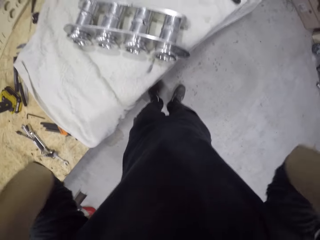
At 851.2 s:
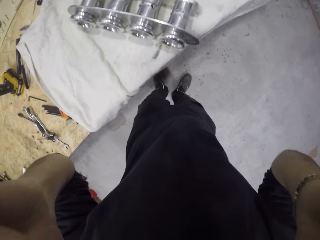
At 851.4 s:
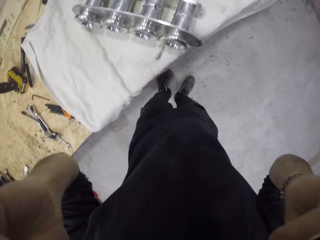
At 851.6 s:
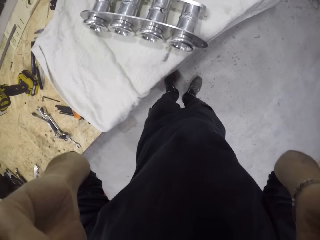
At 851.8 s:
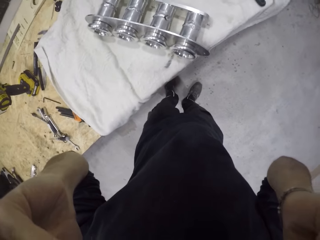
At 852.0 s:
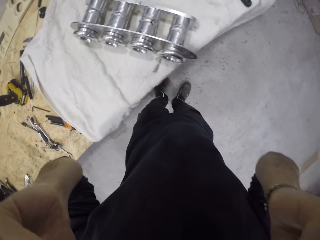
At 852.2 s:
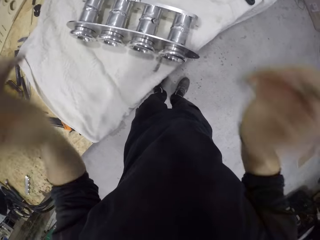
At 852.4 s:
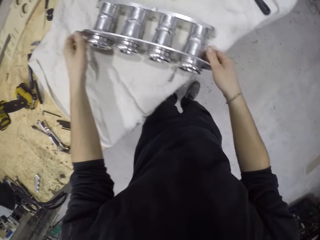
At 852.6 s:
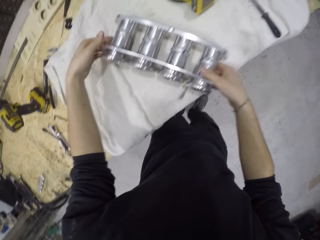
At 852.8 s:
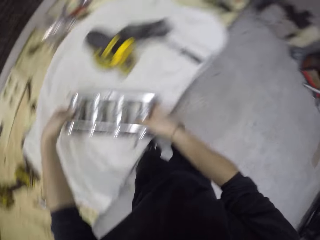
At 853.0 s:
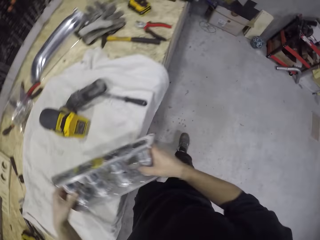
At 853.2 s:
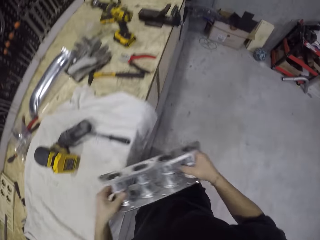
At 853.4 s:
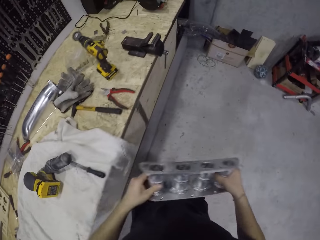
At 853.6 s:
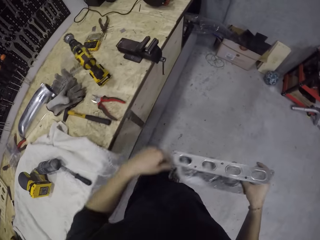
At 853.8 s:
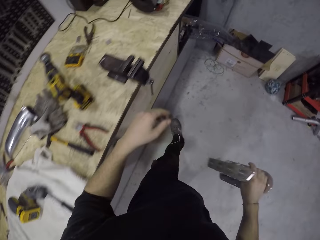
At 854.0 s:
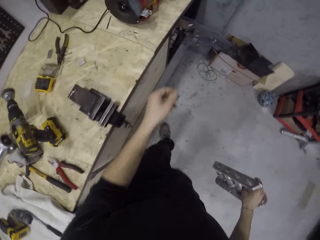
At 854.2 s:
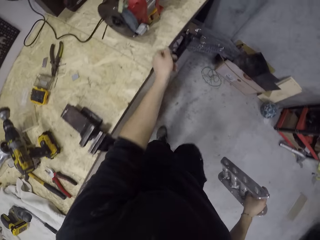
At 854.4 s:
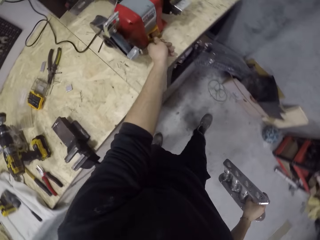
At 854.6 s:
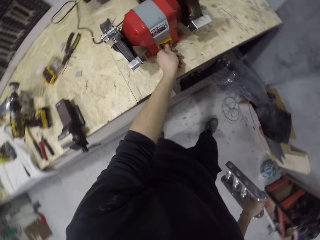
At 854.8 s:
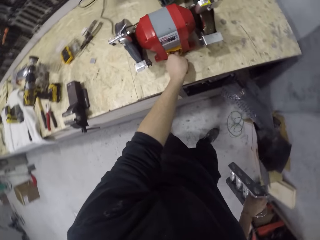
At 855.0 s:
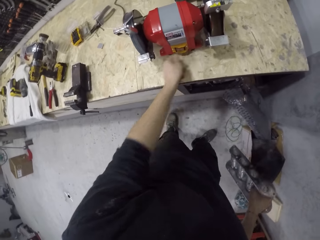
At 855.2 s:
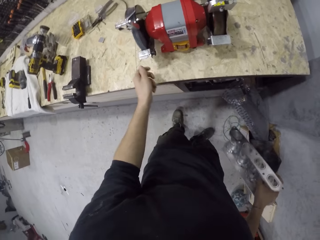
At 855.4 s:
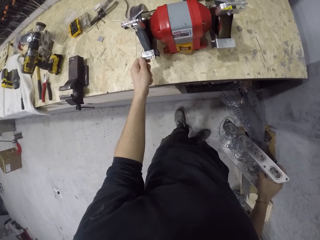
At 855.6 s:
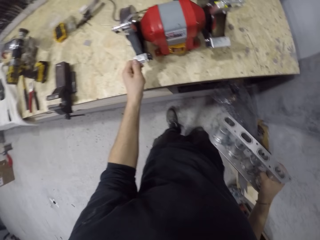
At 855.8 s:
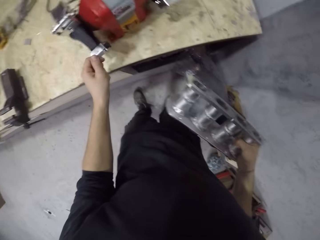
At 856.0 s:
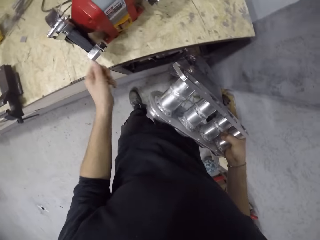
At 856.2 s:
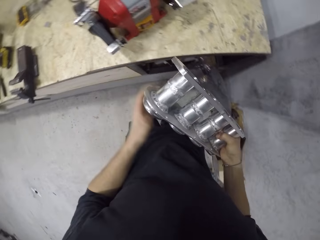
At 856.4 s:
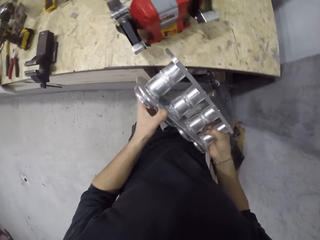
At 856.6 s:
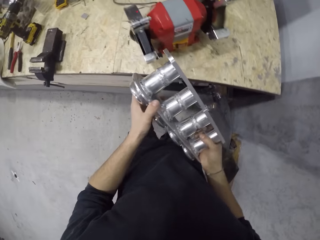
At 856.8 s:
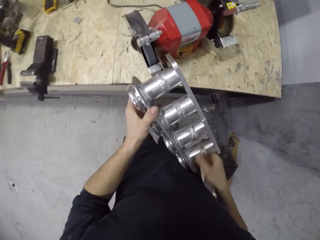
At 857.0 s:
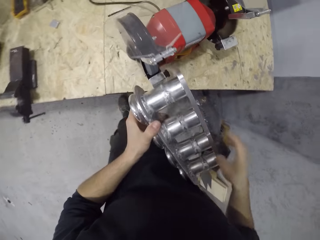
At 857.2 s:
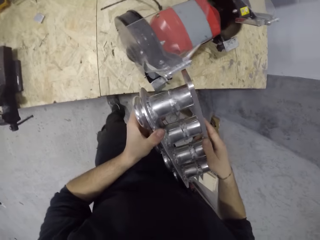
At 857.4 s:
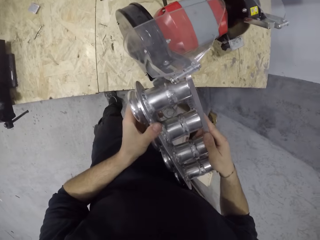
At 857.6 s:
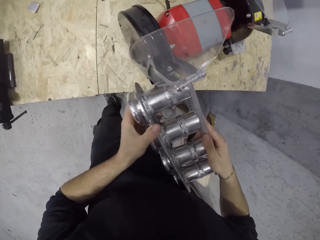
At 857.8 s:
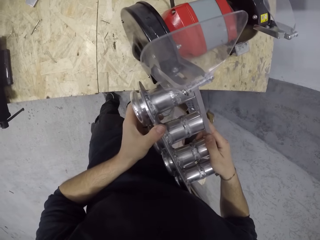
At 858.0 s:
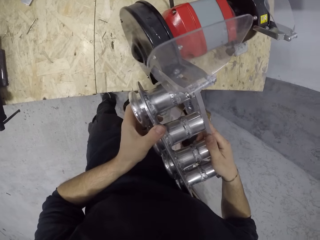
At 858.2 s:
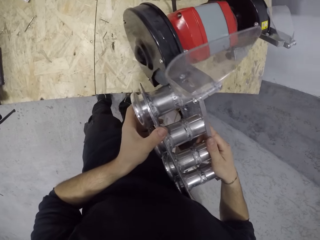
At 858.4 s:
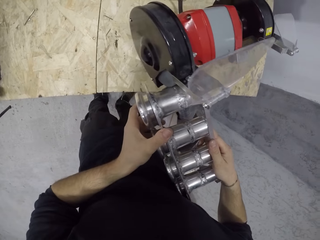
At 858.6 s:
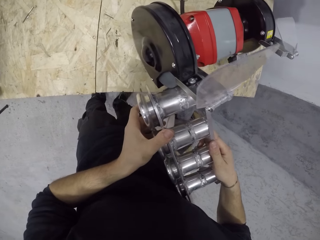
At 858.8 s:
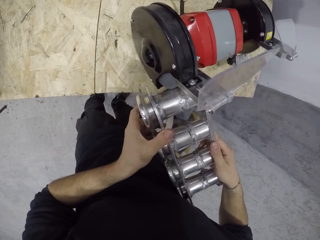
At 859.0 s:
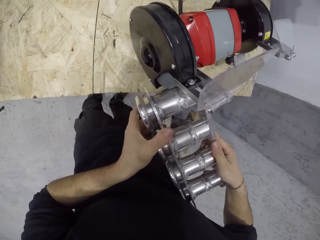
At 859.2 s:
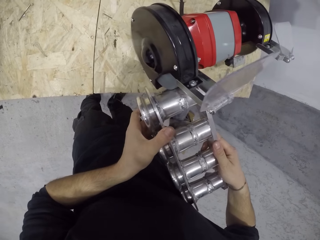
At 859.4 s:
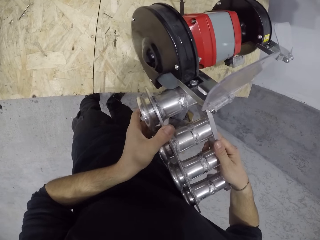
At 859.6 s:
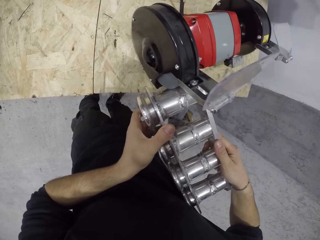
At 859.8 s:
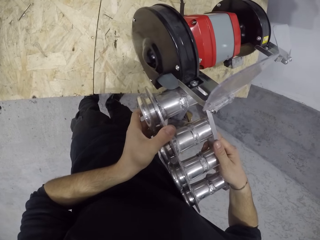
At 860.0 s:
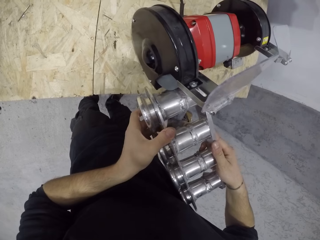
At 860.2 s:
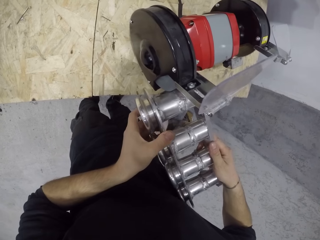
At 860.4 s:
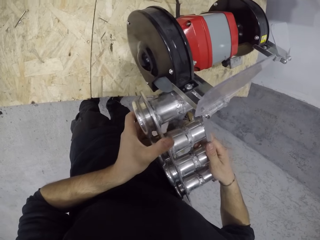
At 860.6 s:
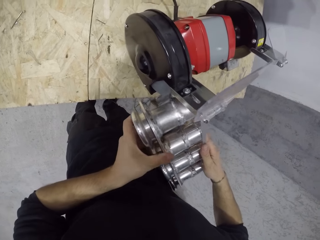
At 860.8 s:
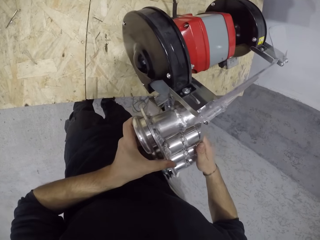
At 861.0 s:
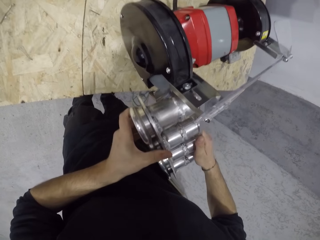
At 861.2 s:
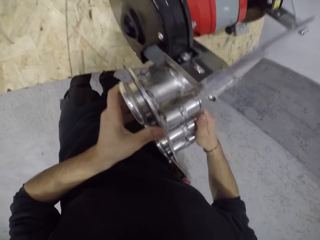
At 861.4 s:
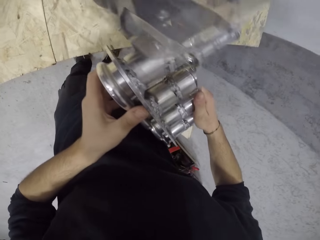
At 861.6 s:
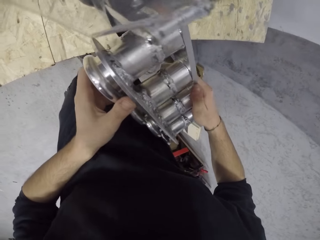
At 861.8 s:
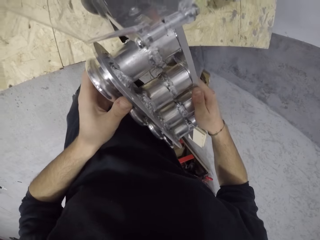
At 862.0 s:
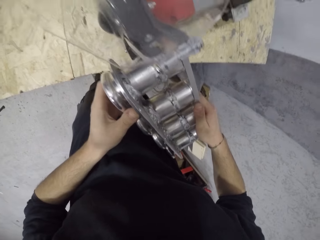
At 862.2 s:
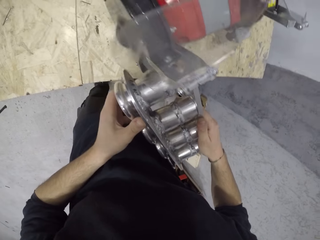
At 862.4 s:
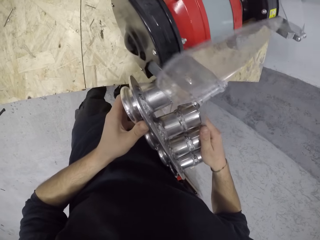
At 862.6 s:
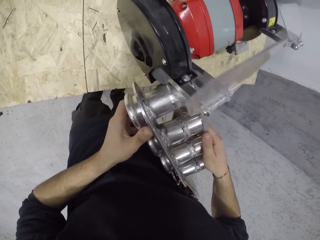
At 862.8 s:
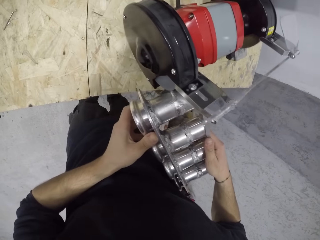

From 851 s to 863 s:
The camera wearer picks up the engine block from the work table with both hands. He flips a switch of a bench grinder on the work table with his left hand. He moves the bench grinder on the work table with his left hand. He files the engine block with the bench grinder on the work table with both hands.

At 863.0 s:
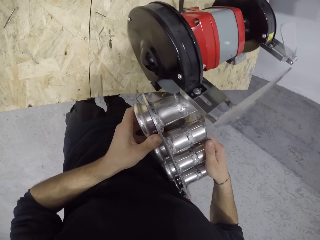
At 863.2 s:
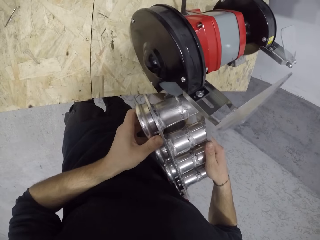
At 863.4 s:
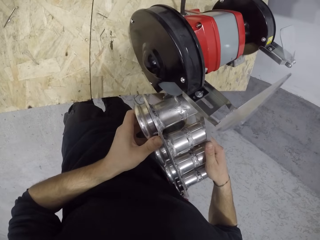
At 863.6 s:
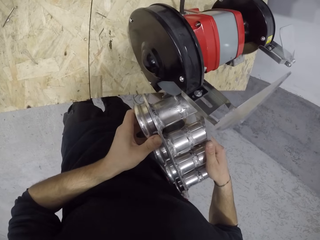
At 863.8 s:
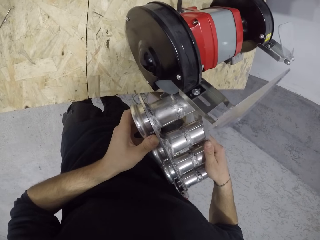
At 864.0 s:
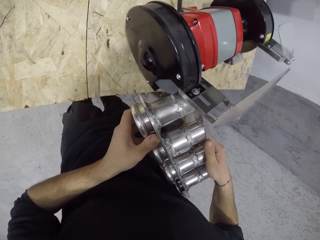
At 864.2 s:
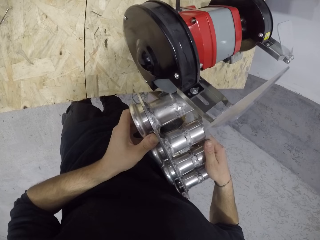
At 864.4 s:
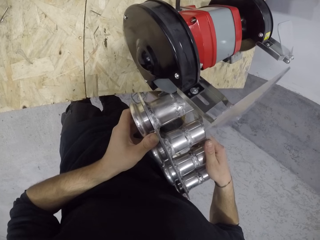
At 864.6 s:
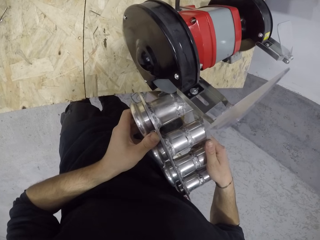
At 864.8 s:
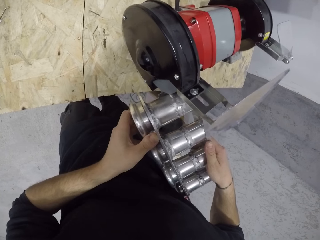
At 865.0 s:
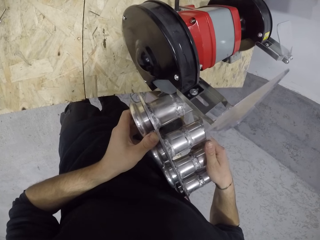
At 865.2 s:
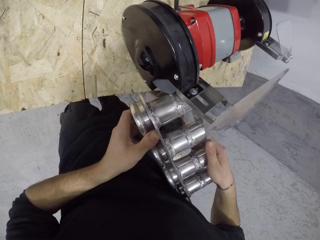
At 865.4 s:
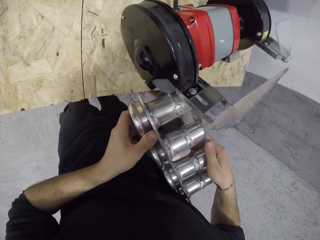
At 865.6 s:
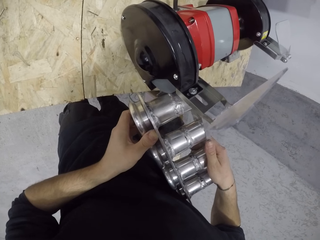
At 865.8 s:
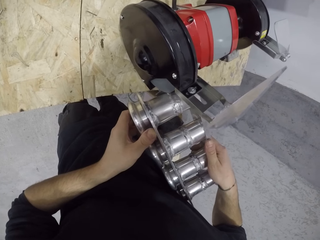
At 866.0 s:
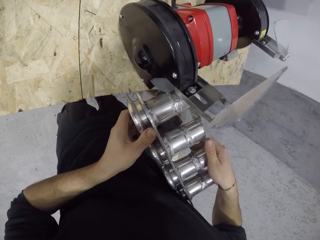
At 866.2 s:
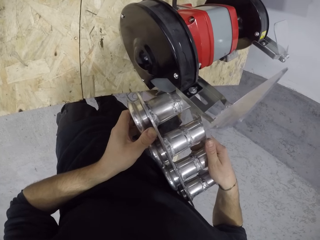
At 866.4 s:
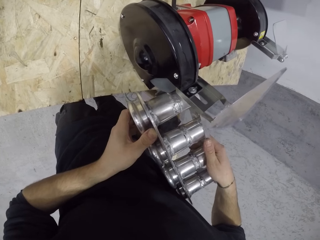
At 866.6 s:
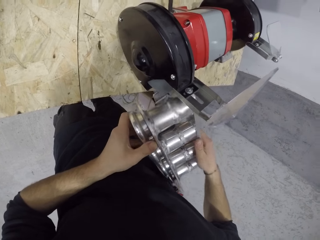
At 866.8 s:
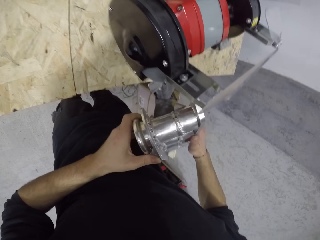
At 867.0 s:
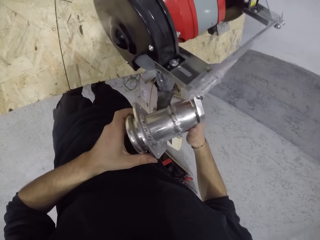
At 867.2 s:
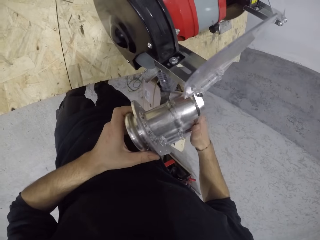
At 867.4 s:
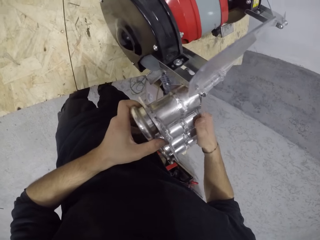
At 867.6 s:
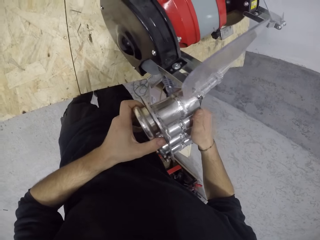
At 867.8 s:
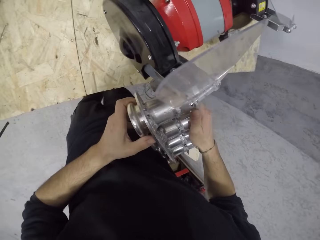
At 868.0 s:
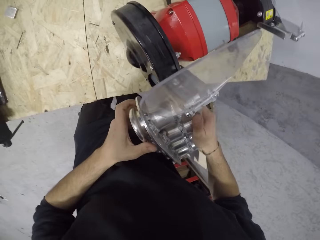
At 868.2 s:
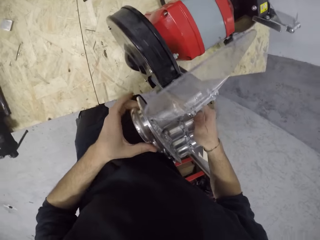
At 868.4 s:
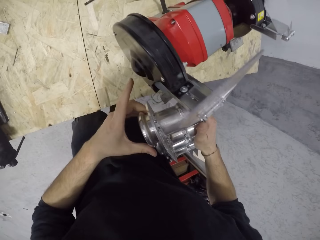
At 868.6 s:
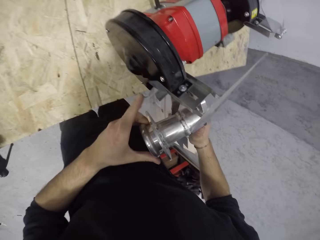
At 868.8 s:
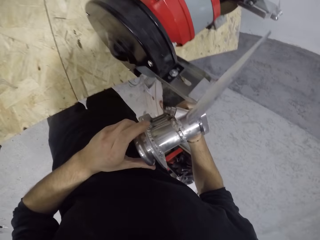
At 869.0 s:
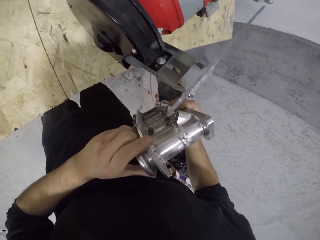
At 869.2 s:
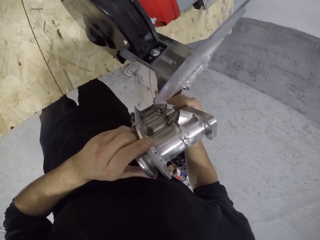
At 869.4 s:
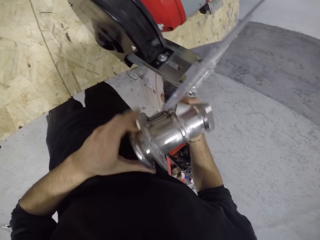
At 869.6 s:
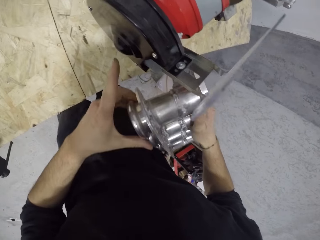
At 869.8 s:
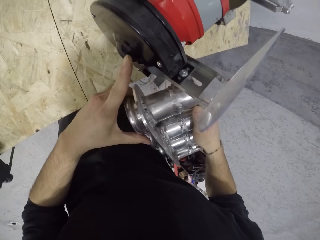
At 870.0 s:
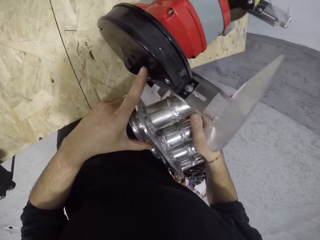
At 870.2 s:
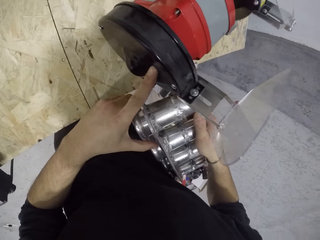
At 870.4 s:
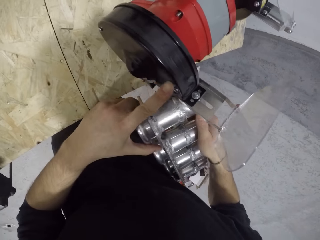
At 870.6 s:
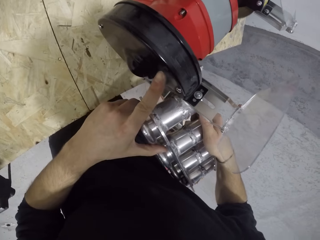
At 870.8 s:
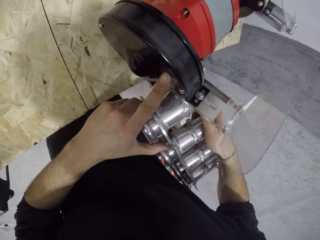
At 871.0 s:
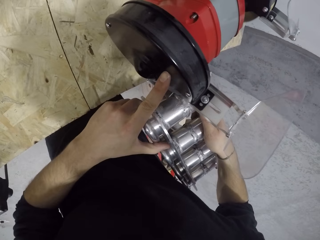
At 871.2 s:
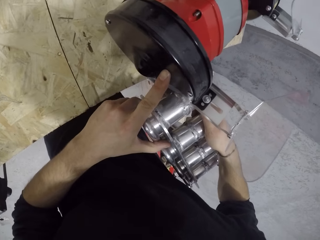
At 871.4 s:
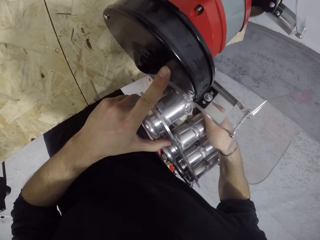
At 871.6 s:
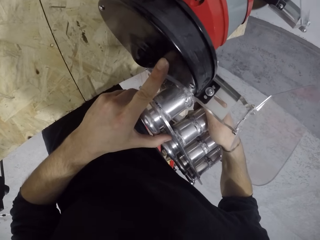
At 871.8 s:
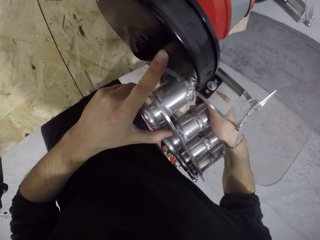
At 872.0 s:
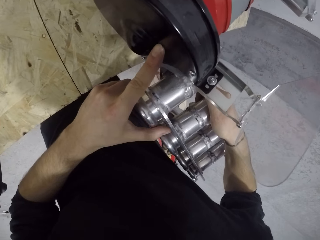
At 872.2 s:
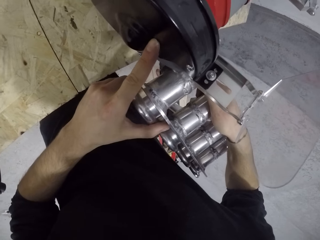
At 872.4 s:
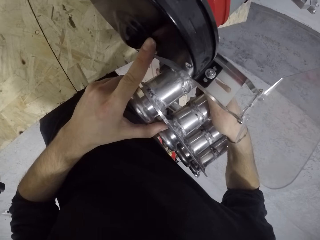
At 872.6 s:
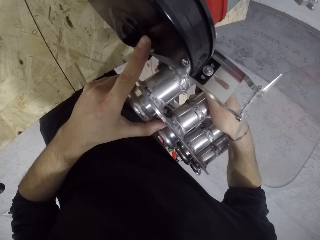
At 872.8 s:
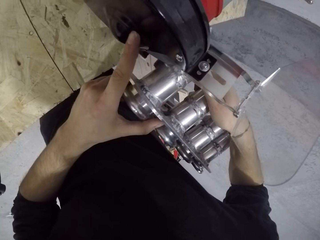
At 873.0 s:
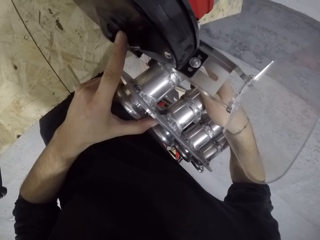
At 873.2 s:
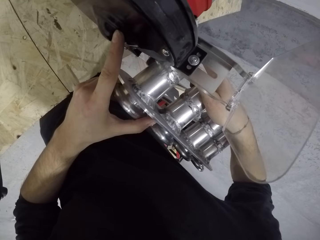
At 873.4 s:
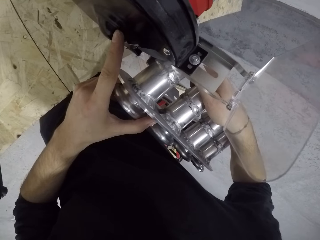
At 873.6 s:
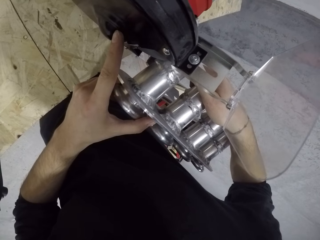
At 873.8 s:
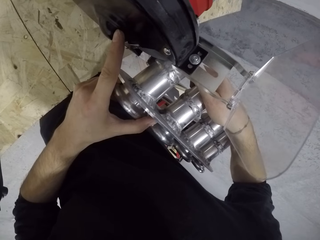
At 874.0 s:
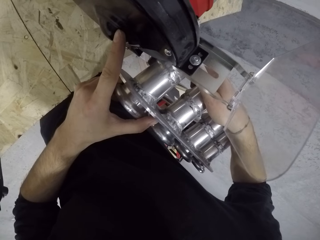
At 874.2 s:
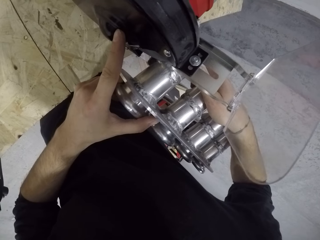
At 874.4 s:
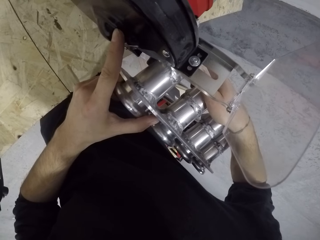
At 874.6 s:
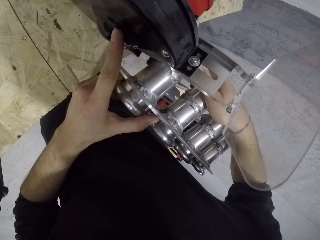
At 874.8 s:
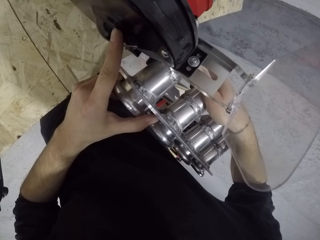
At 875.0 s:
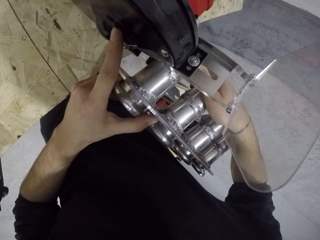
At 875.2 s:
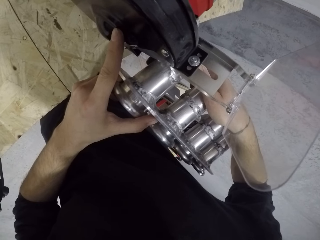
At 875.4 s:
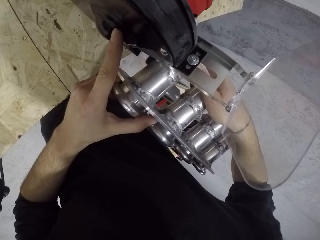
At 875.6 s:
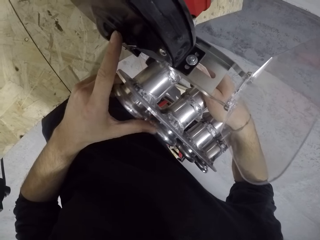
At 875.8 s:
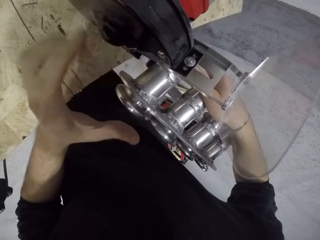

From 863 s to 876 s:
The camera wearer inspects the engine block with both hands. He files the engine block with the bench grinder on the work table with both hands.
